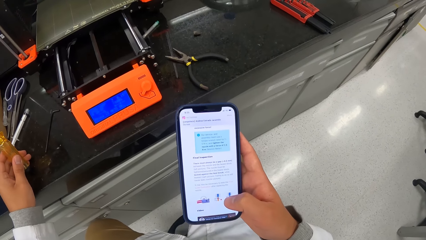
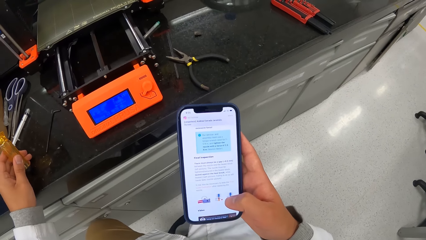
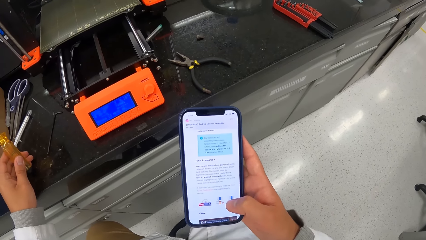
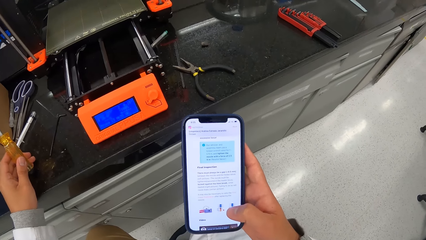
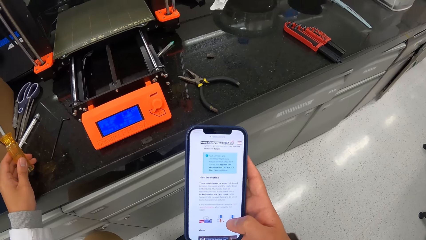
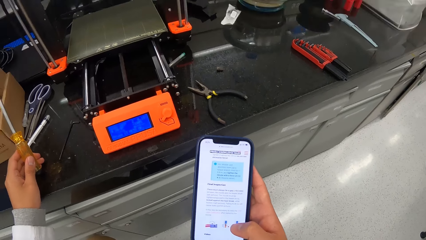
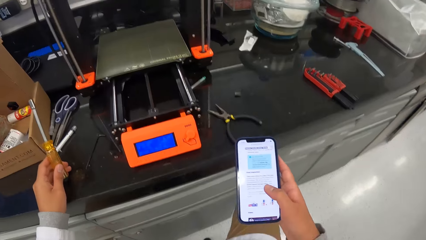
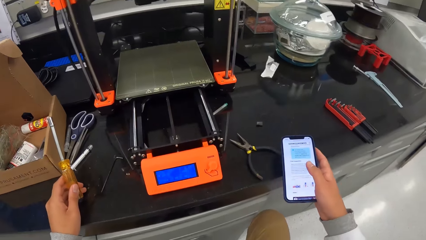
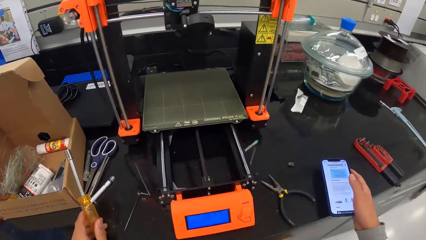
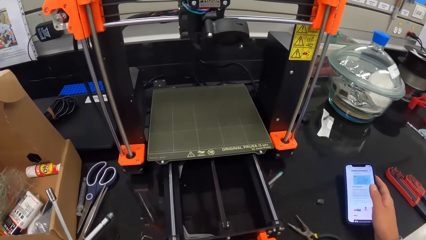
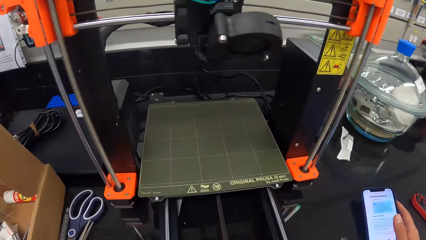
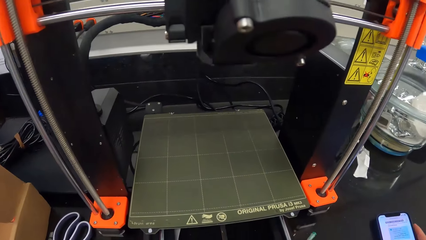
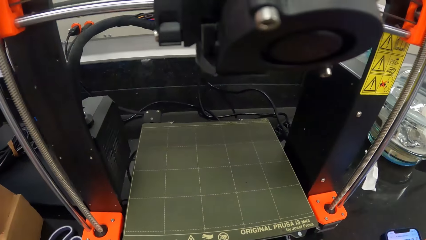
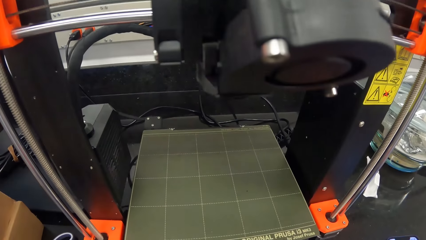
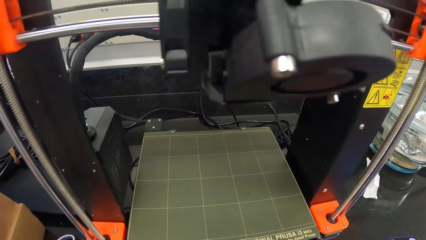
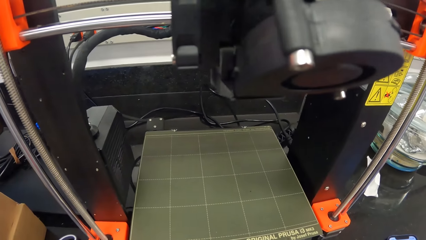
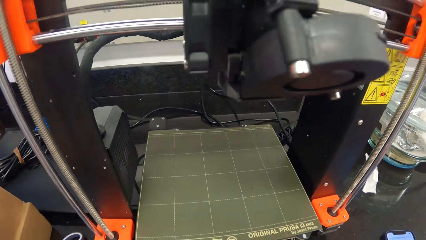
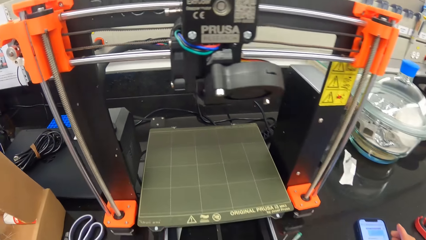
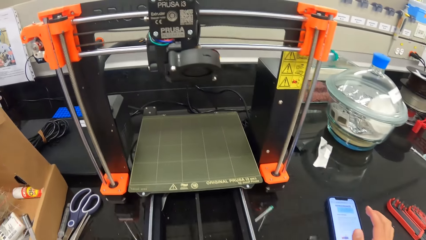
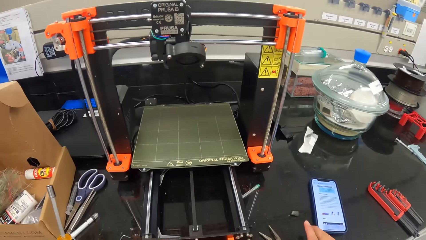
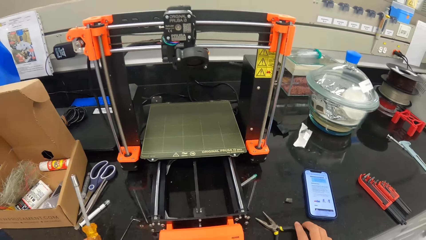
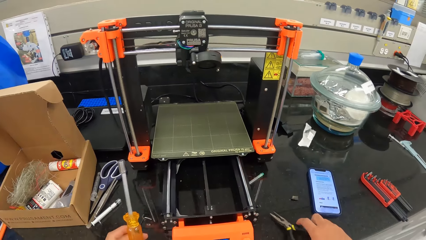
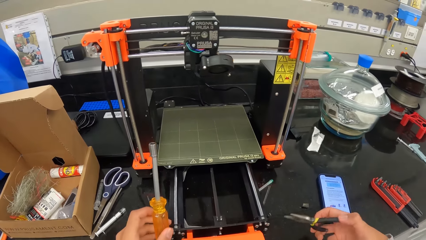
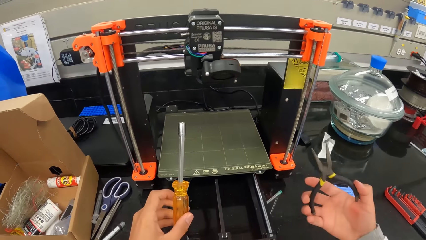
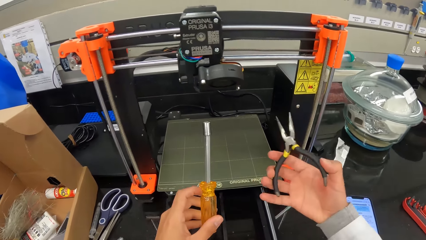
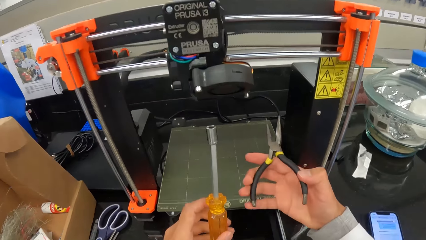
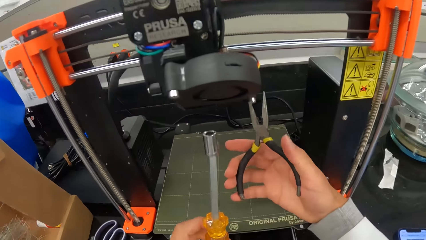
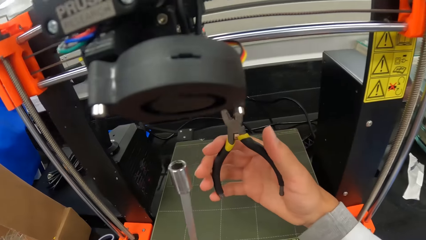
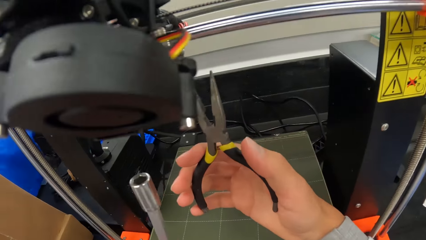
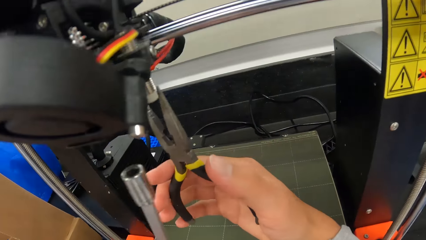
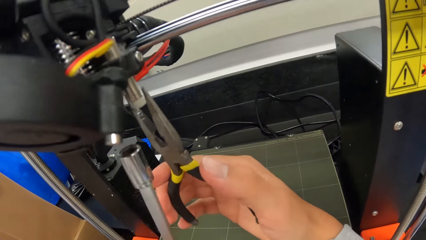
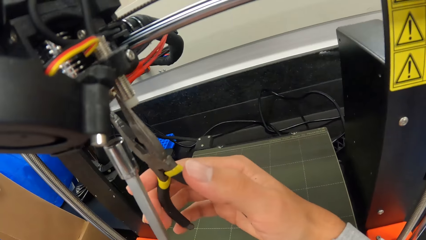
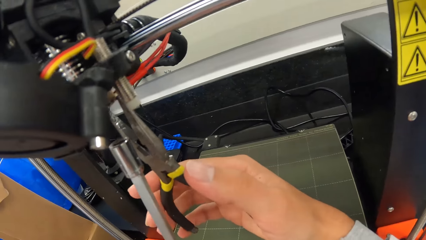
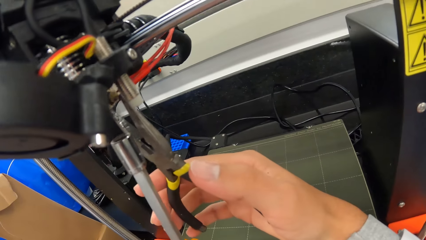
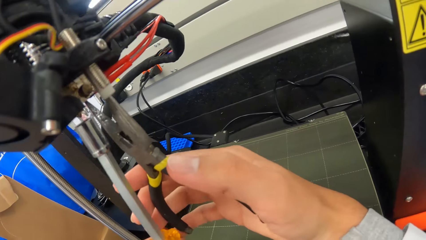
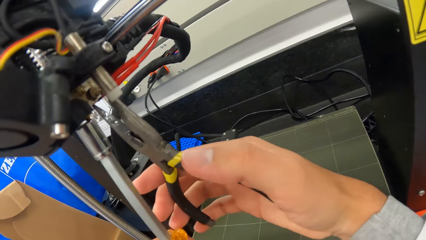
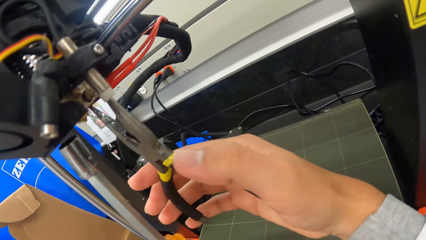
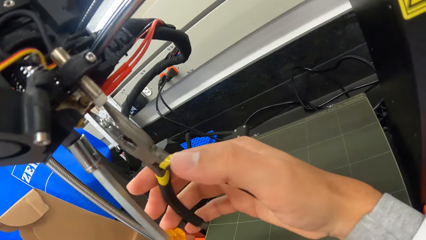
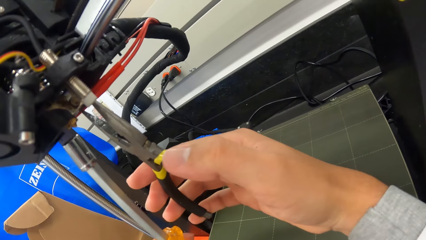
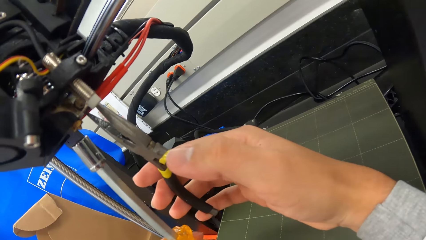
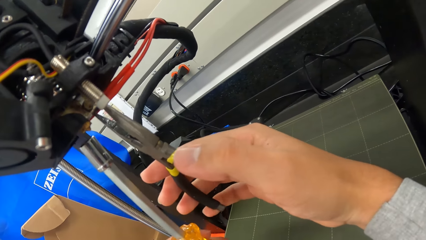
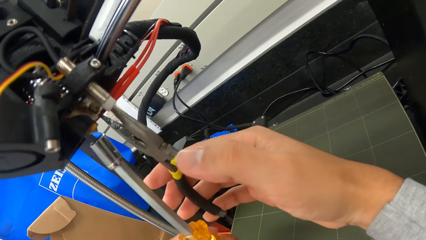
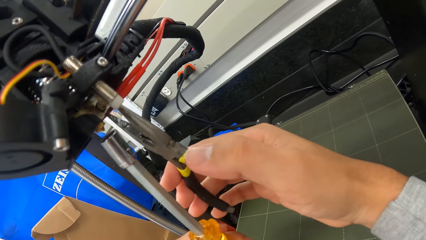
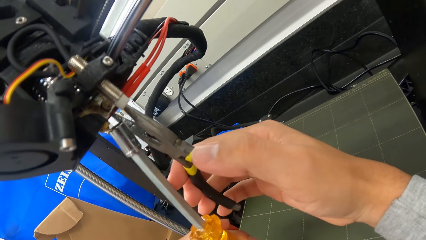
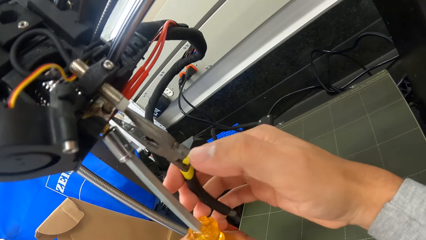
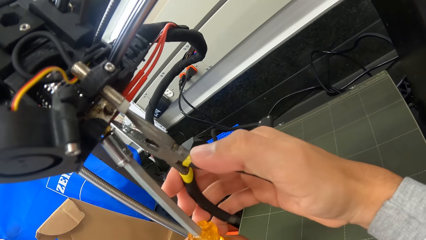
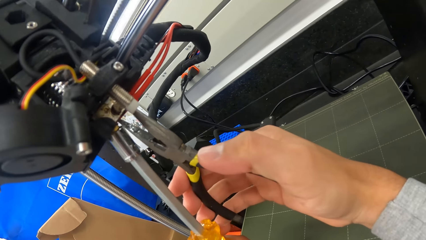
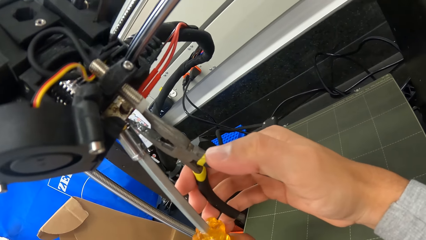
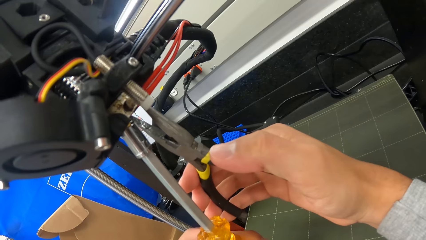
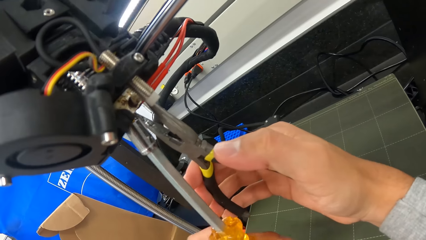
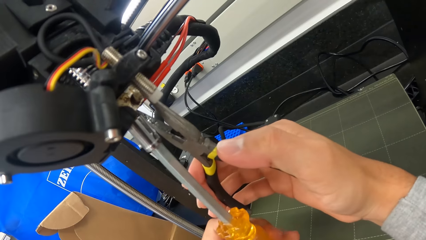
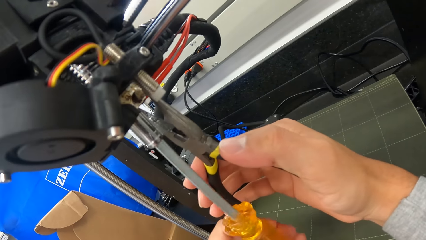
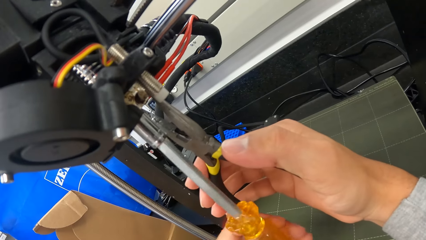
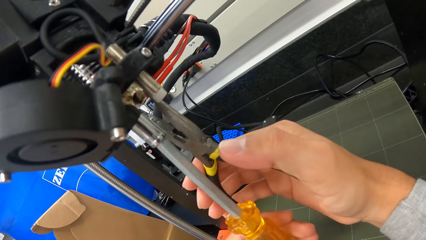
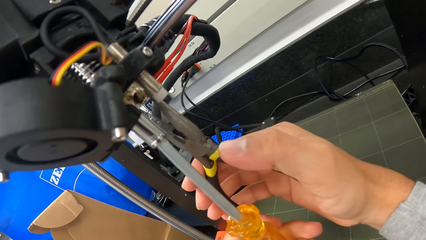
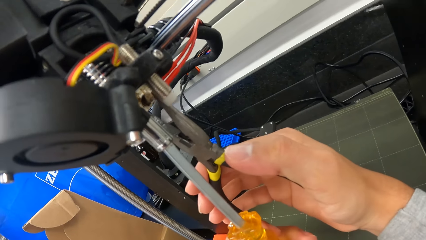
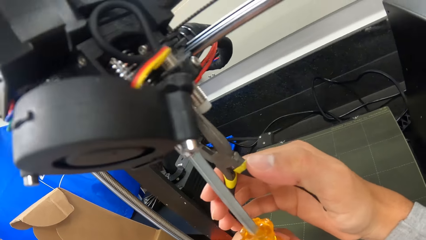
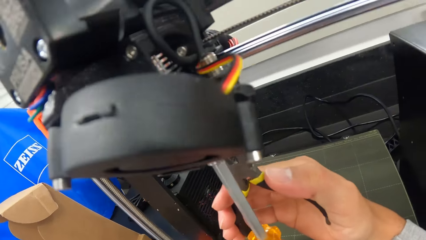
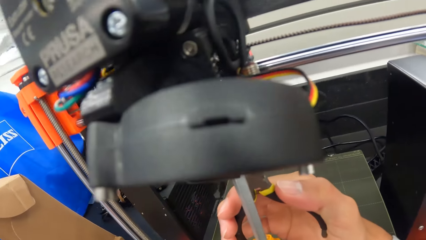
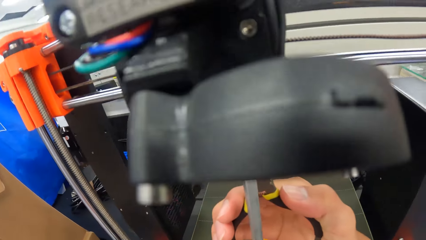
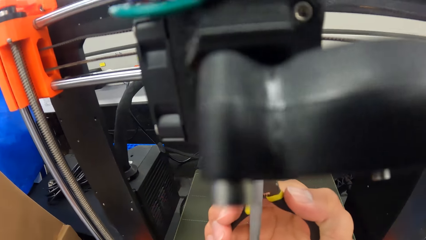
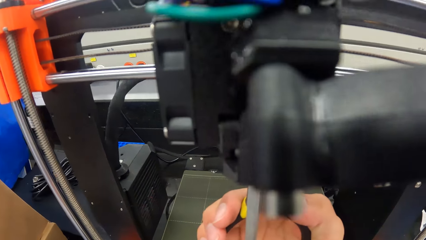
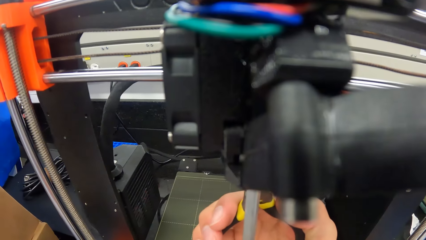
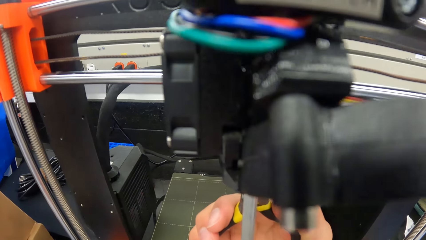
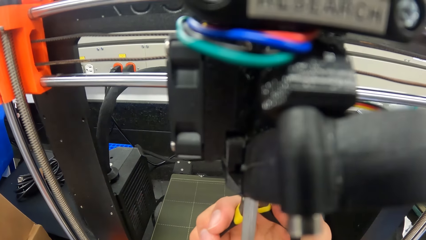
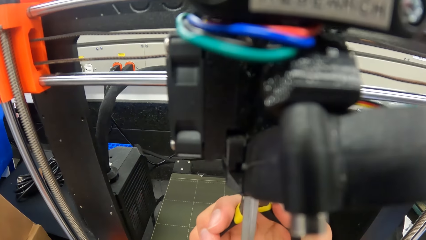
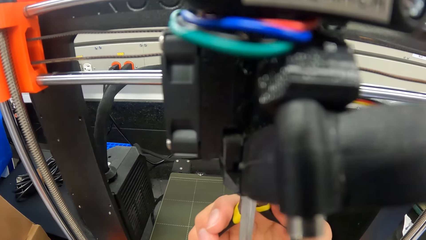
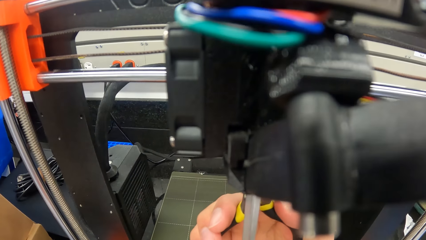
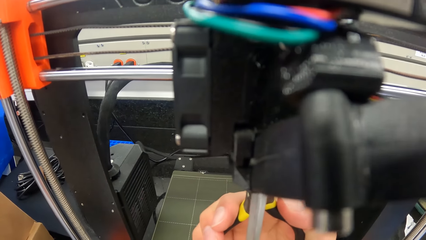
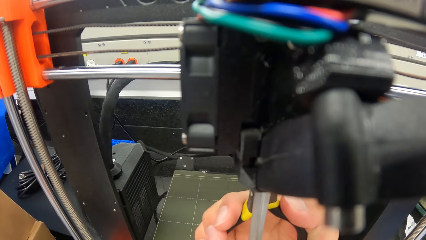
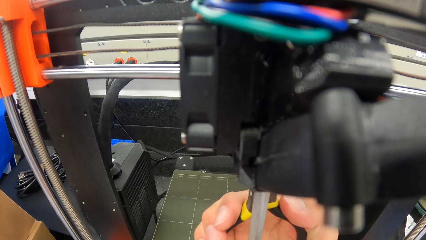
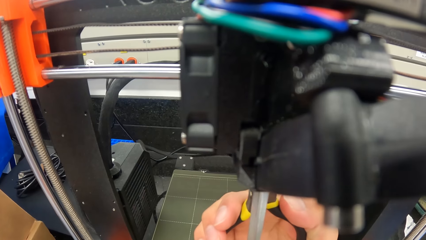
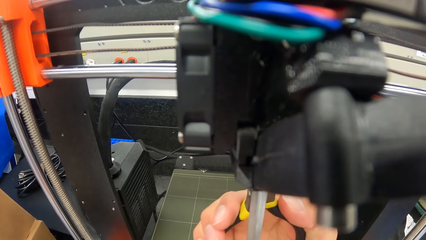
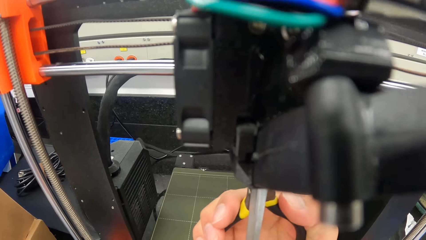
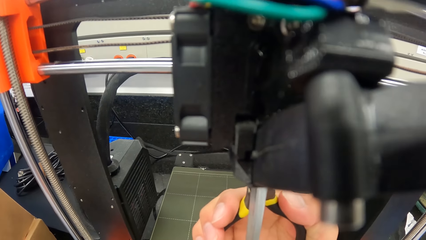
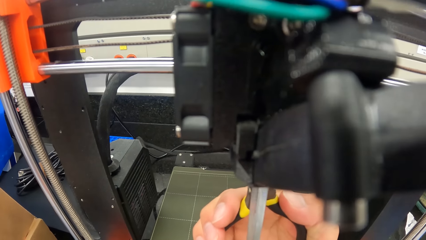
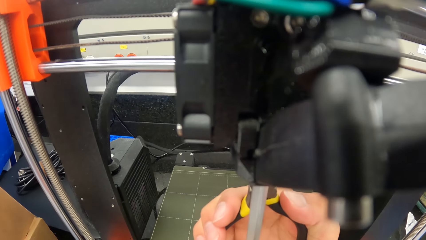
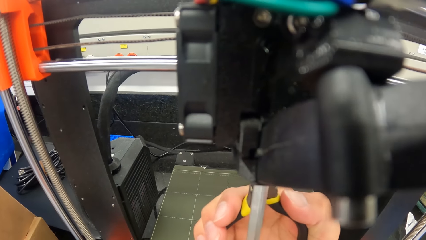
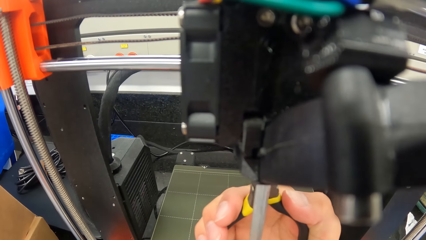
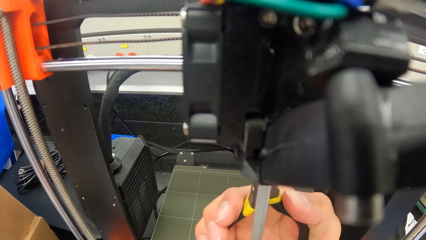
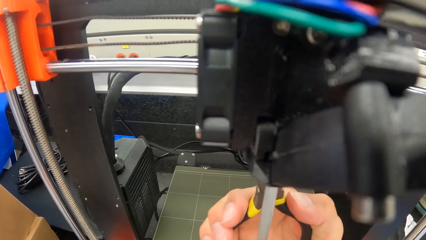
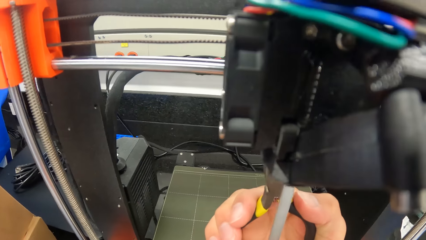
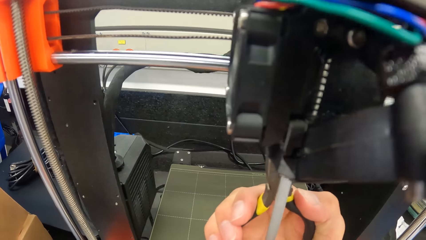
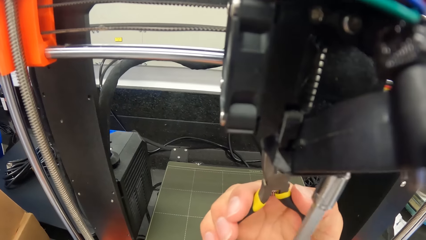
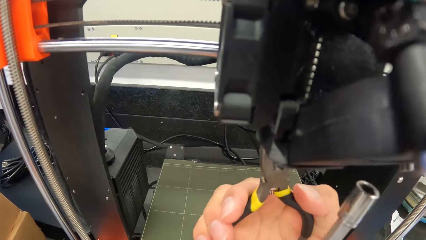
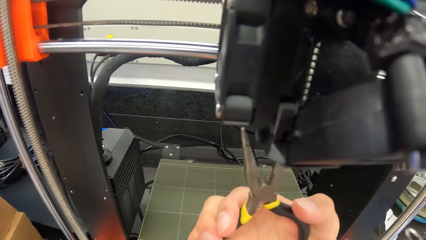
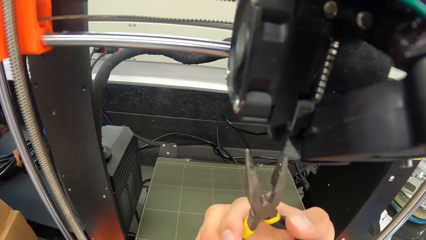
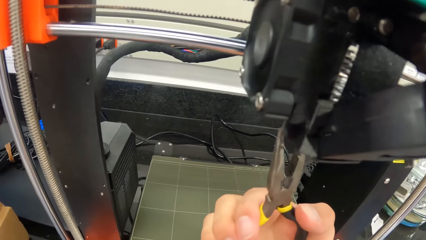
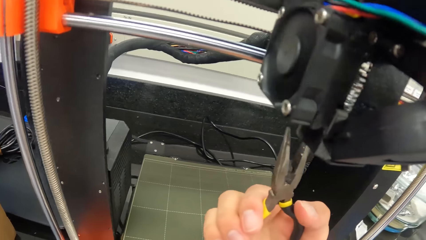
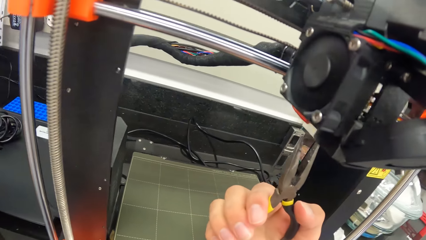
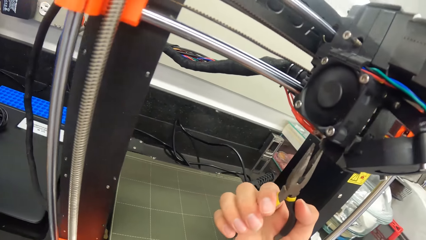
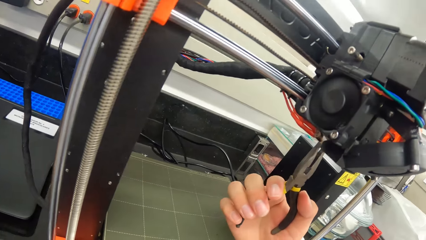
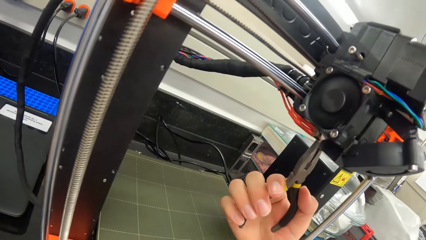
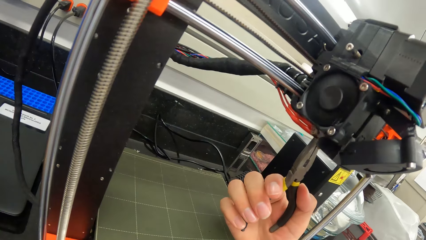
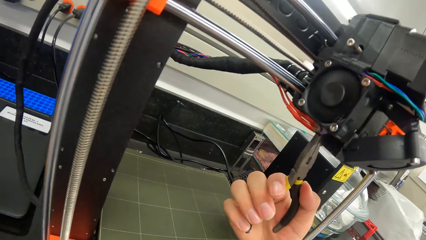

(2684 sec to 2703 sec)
The camera wearer drops the phone on the table with his right hand. He picks up the pliers on the table with his right hand. He holds the screwdriver with the left hand and fixes the machine with the pliers. He puts the pliers in the cartridge of the mini printer with his right hand. He screws the bolt into the cartridge of the mini printer with the hex screwdriver in his left hand. He looks closer to the machine. He uses the screwdriver to fix the machine. He removes the screwdriver from the hex mouth with his left hand.
